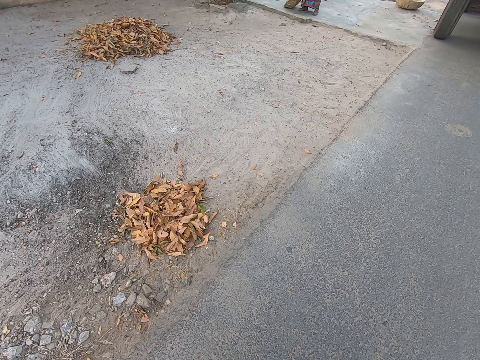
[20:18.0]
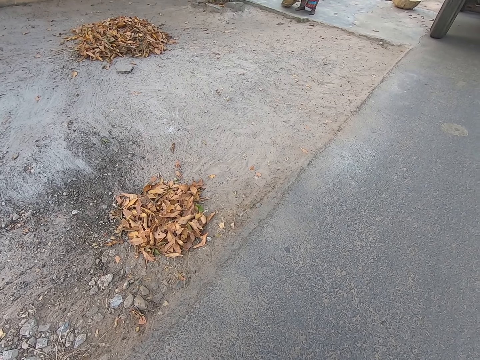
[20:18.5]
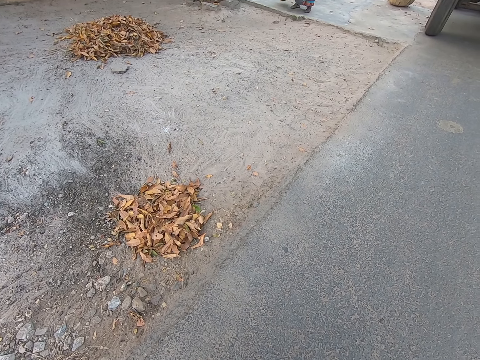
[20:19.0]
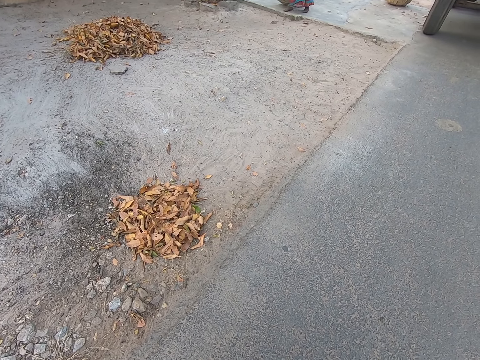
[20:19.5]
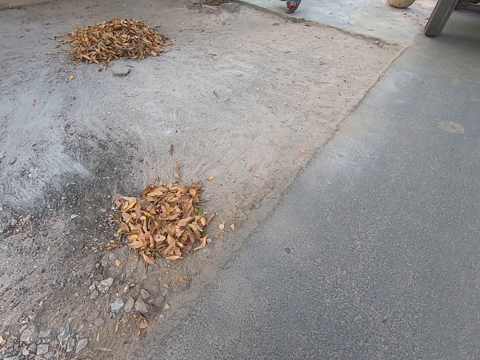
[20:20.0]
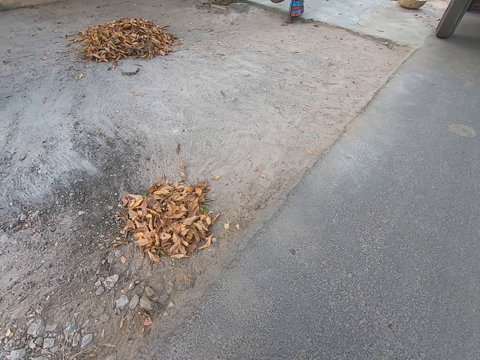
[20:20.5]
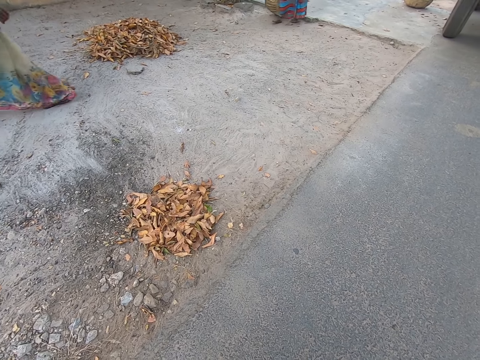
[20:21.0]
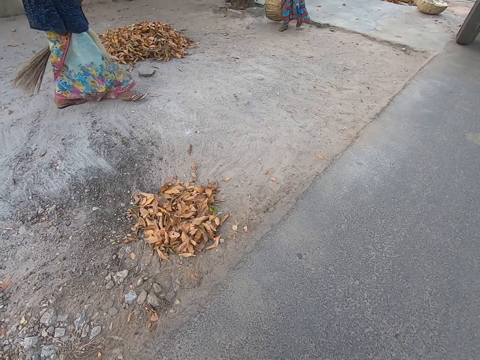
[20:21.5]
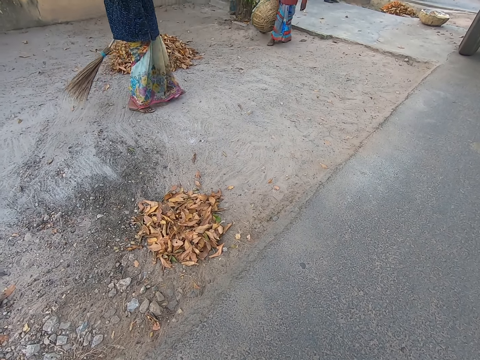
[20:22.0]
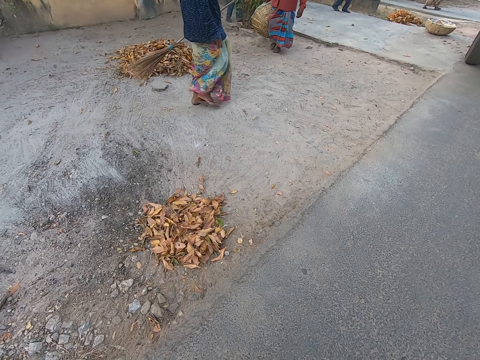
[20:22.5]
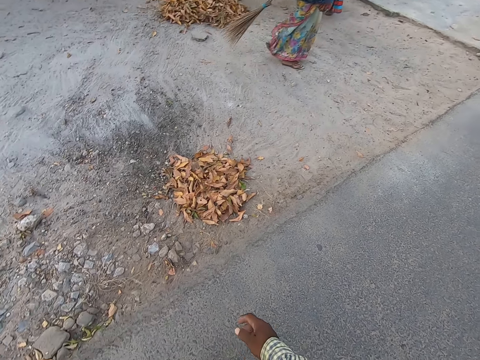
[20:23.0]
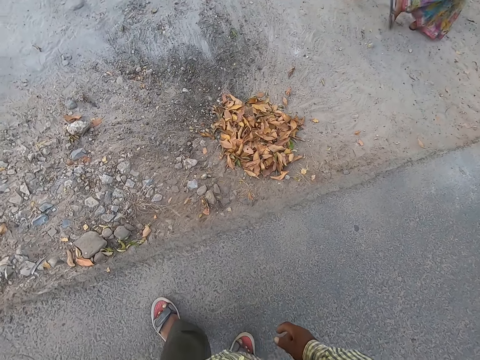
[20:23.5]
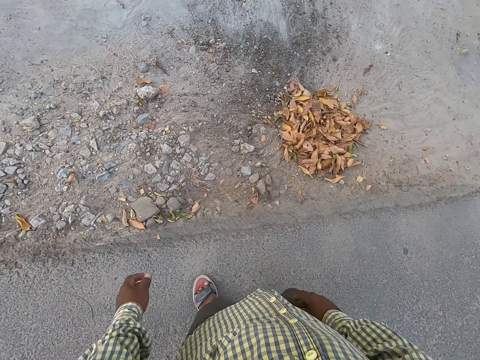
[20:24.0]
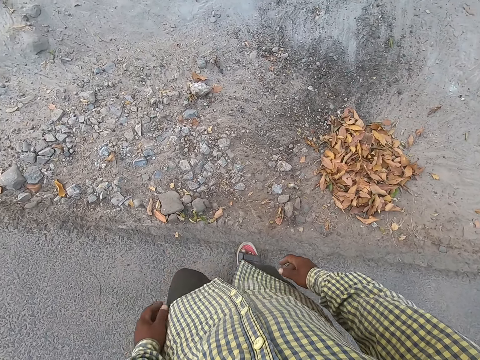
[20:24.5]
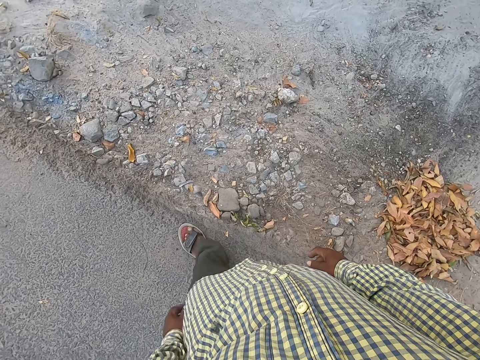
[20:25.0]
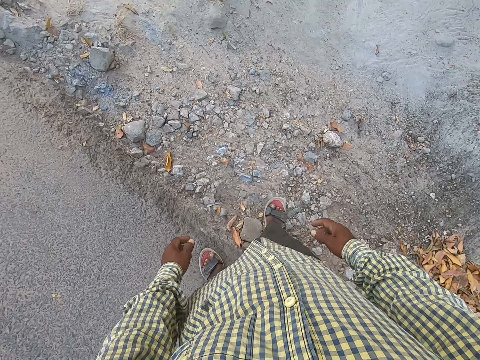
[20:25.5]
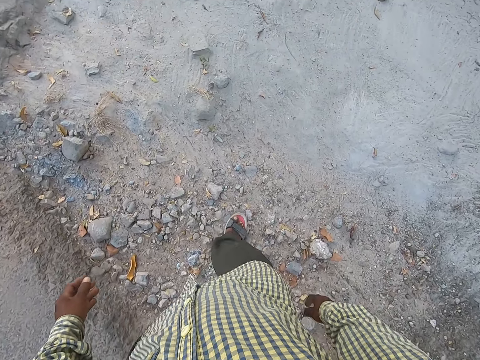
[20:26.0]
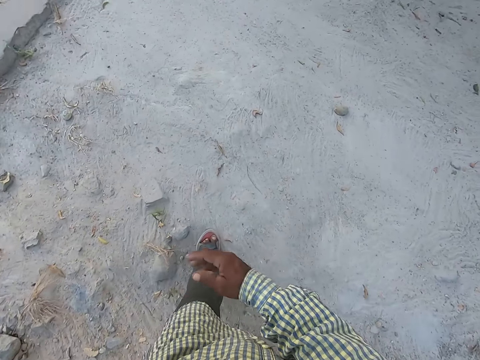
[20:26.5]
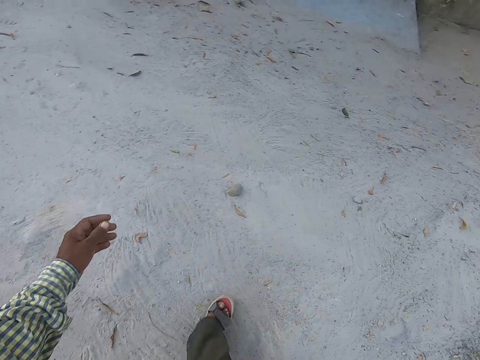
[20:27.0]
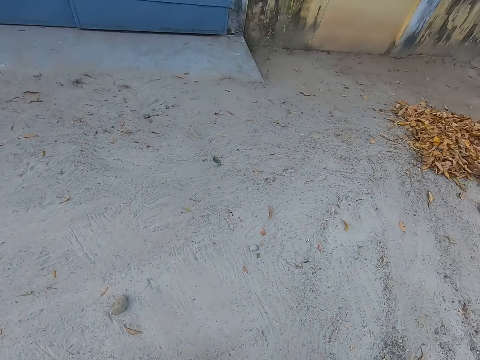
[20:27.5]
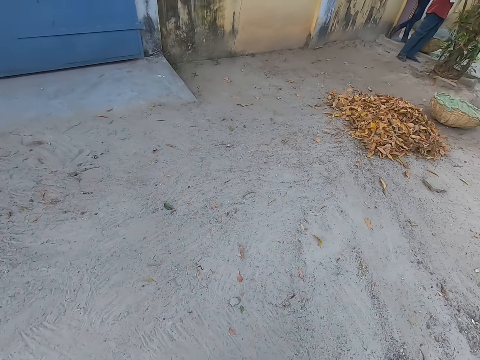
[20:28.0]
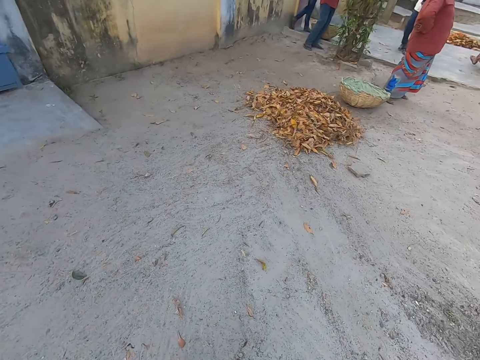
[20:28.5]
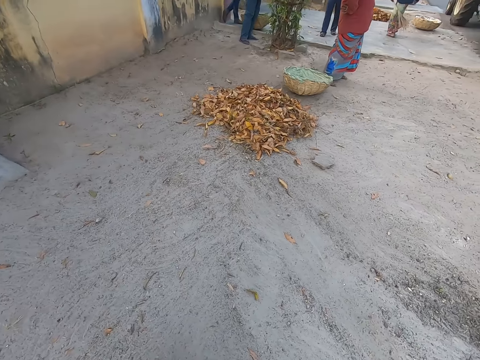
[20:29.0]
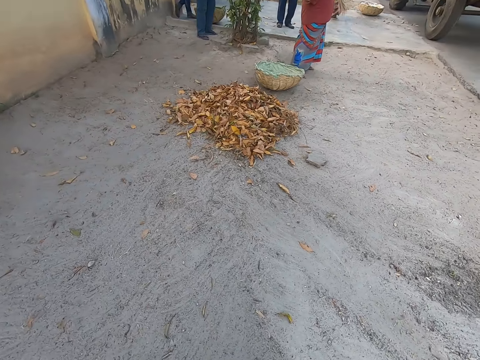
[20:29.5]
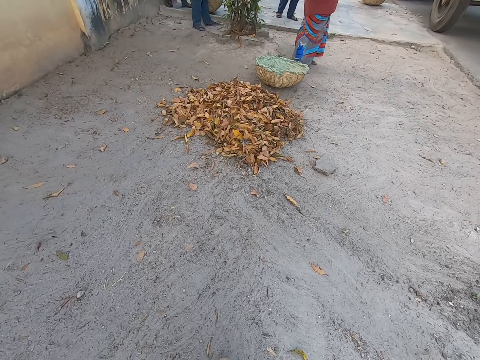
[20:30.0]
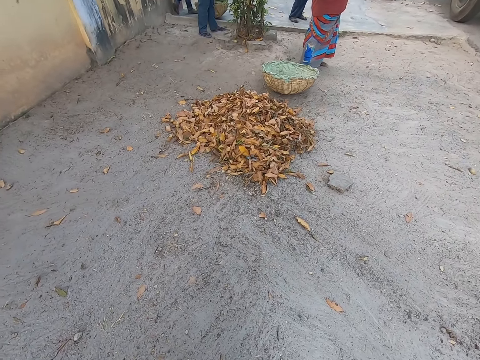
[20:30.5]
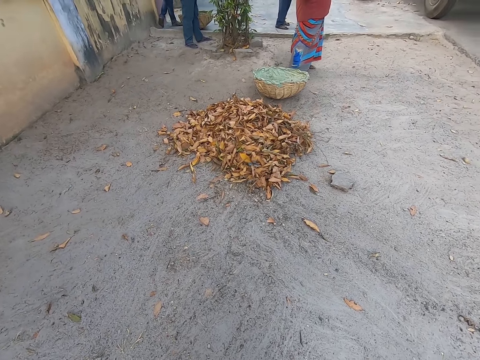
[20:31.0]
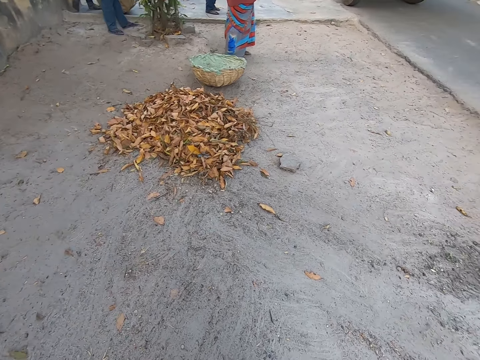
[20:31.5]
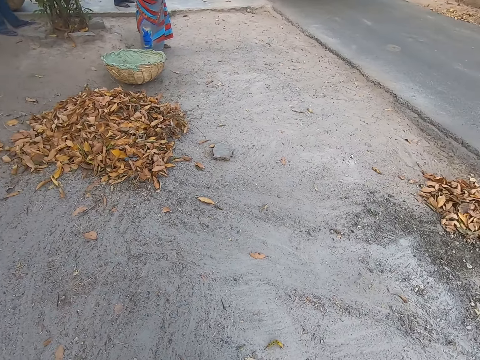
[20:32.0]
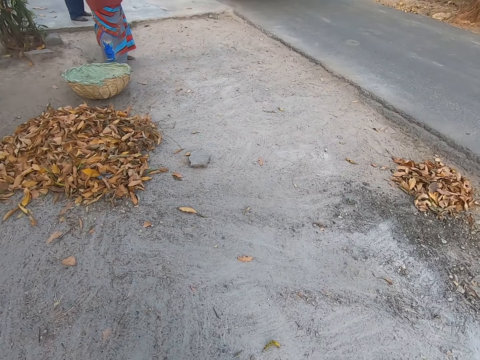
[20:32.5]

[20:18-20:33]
A man walks towards the leaves on the ground with a basket in his right hand. The camera wearer converses with a group of people. Another man walks past the leaves on the ground. The camera wearer walks towards a basket.

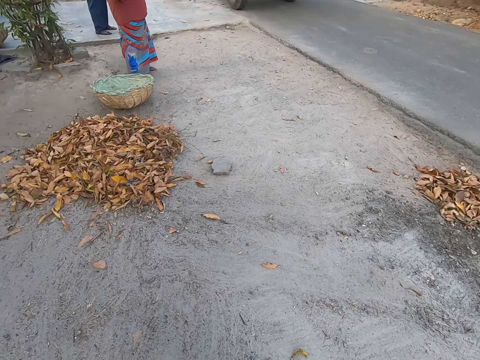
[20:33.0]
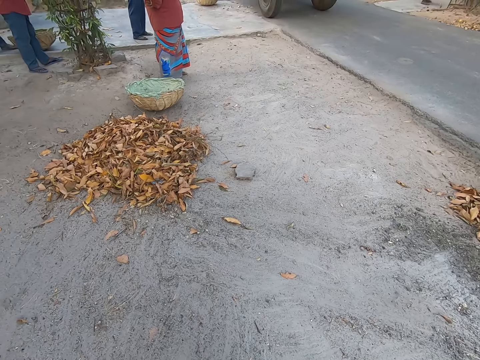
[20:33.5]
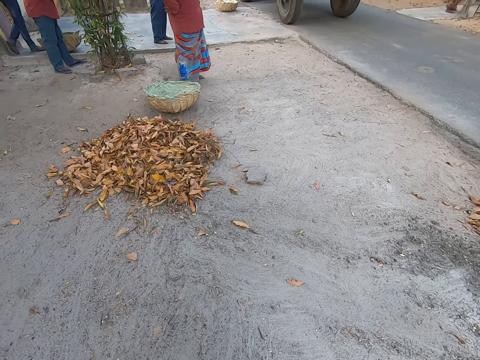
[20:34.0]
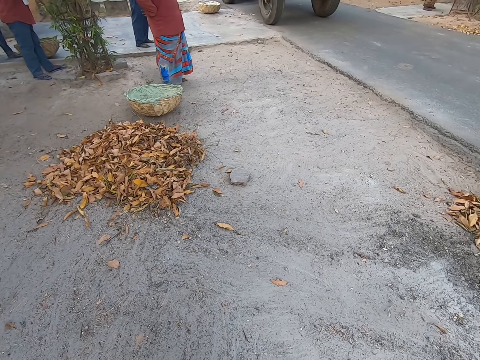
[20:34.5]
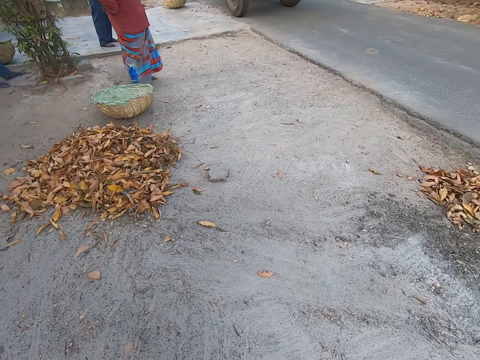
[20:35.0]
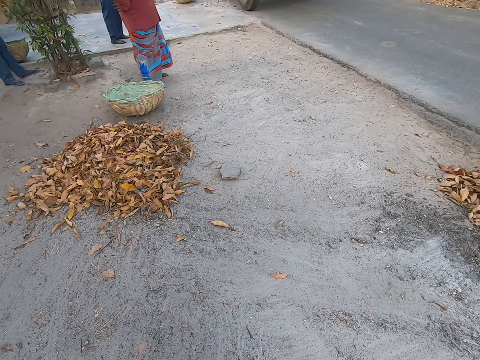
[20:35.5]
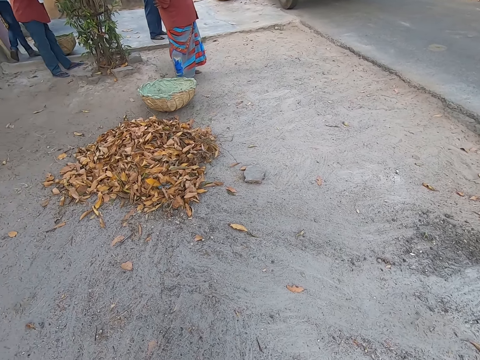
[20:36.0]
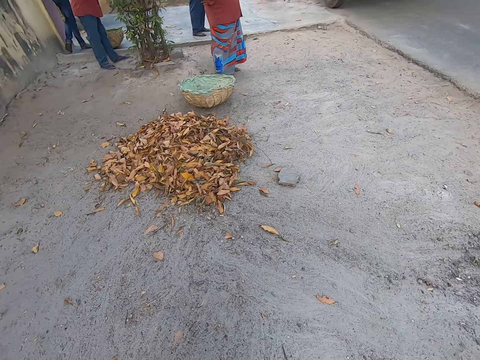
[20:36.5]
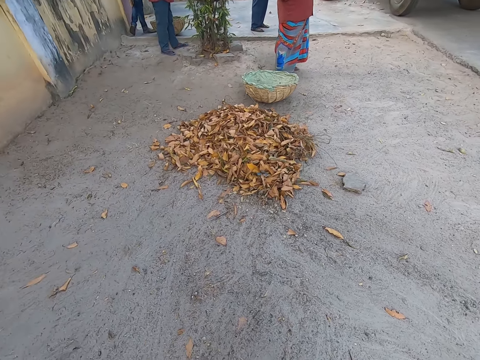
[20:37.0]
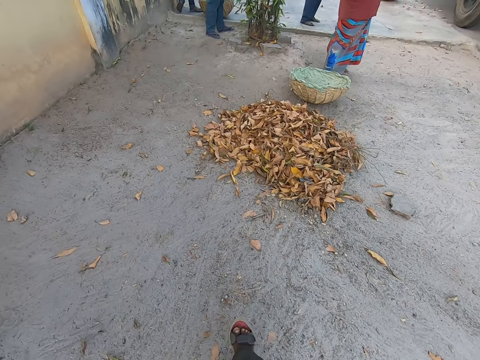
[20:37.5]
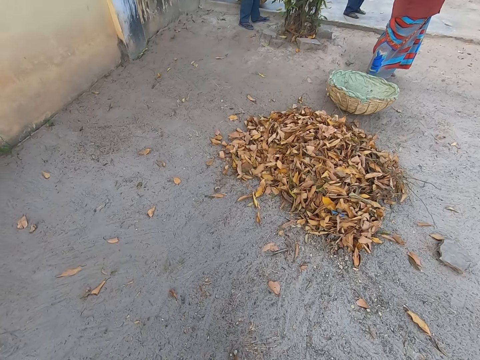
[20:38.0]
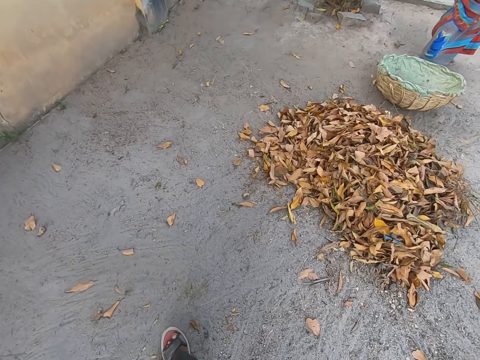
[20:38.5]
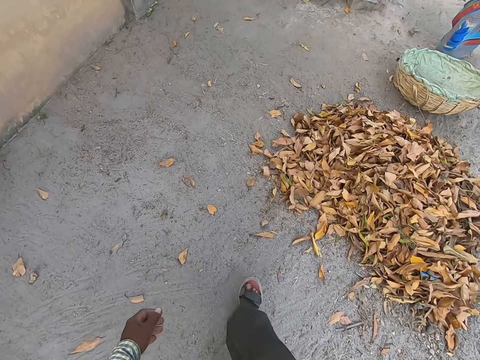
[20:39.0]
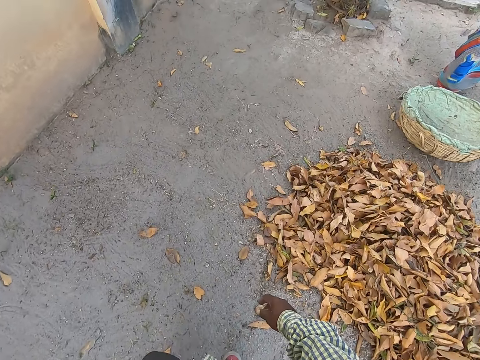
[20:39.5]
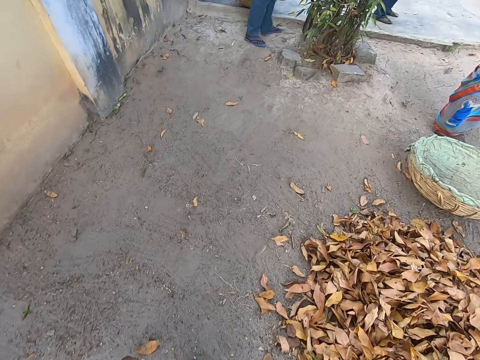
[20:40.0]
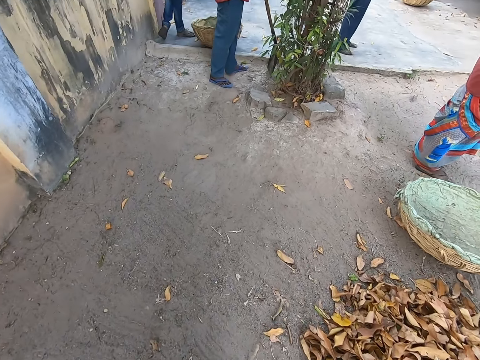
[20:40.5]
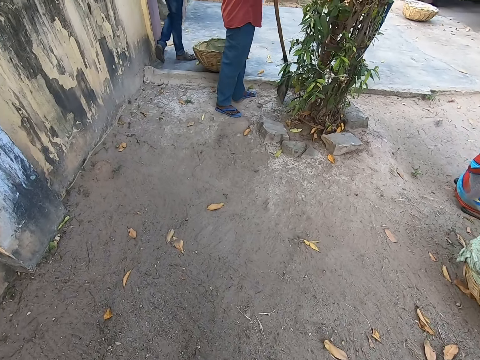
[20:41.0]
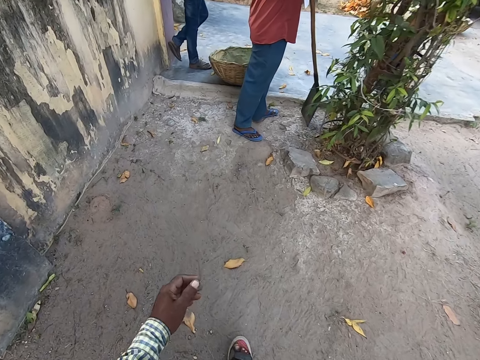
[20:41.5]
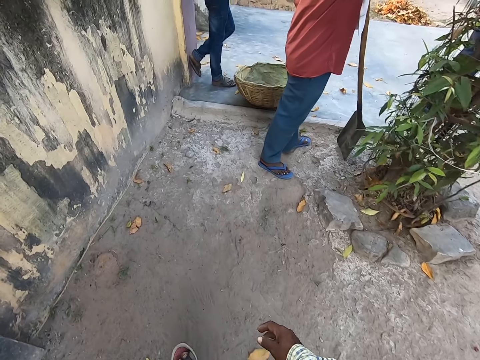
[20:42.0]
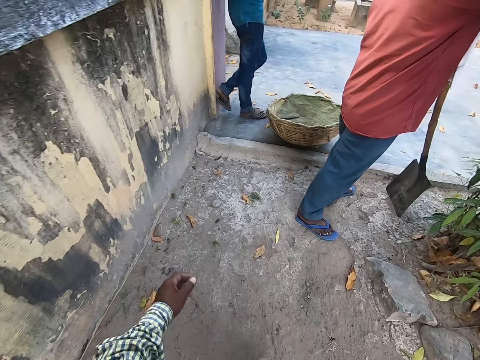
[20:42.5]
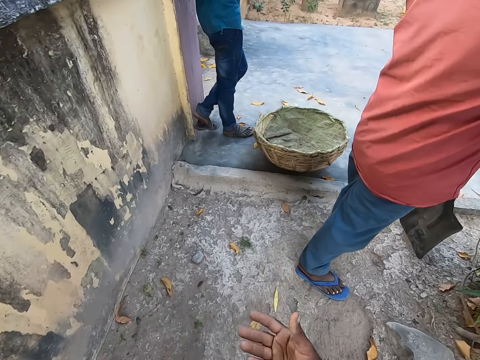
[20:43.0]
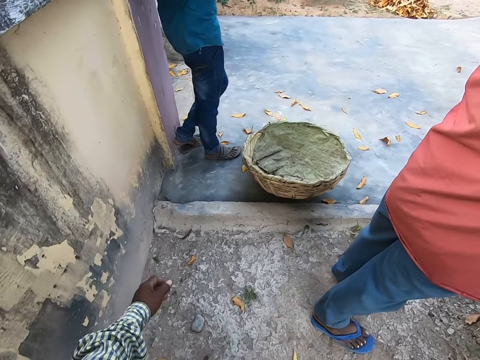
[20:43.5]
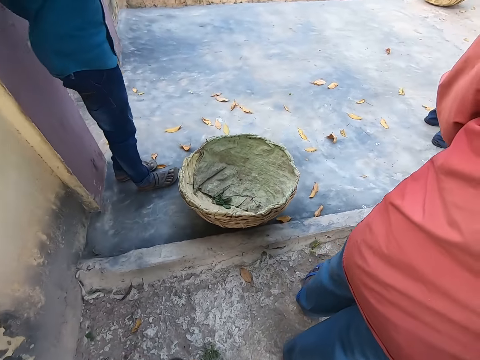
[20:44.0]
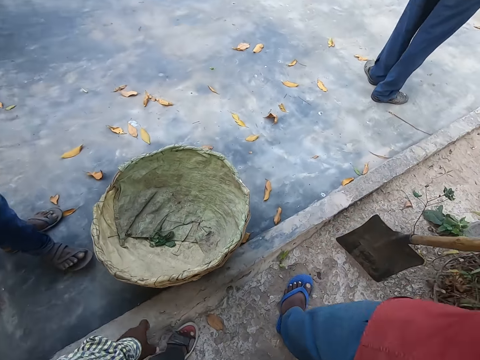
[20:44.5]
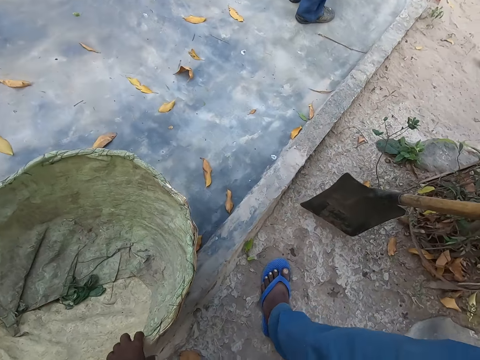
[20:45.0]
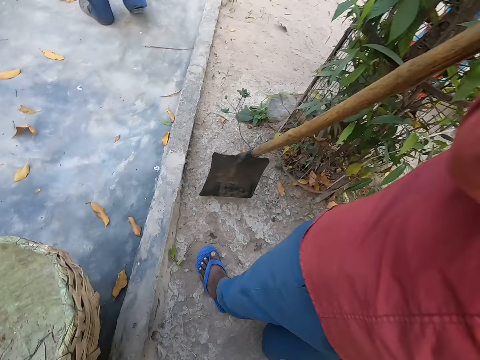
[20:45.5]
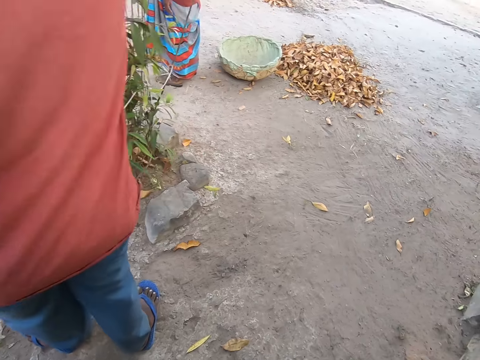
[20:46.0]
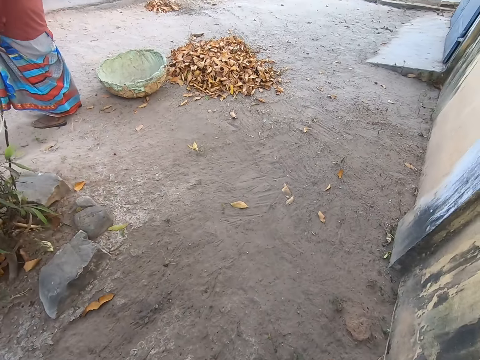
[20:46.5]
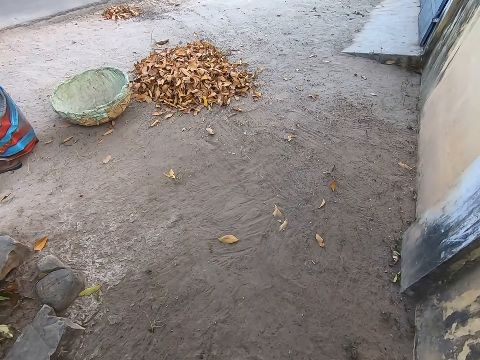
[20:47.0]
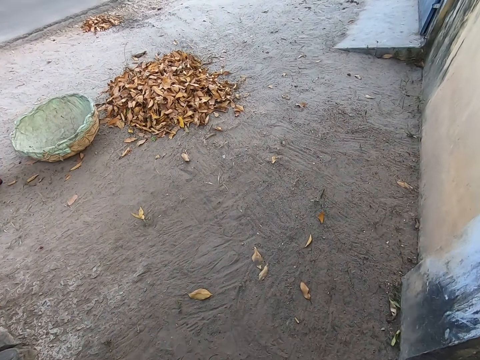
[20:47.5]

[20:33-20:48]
The camera wearer moves his hands. A man holds a spade in his hands. The camera wearer picks up the basket on the ground with his left hand. He holds the basket, bends down, turns around, and walks.
